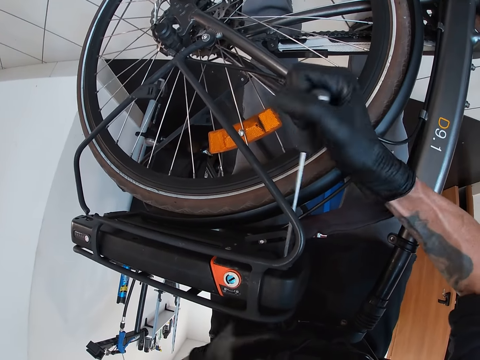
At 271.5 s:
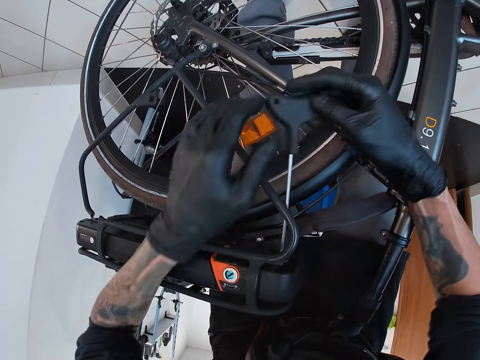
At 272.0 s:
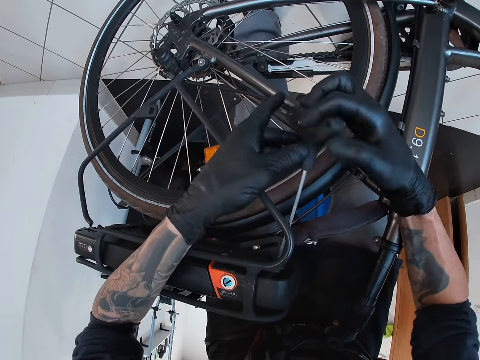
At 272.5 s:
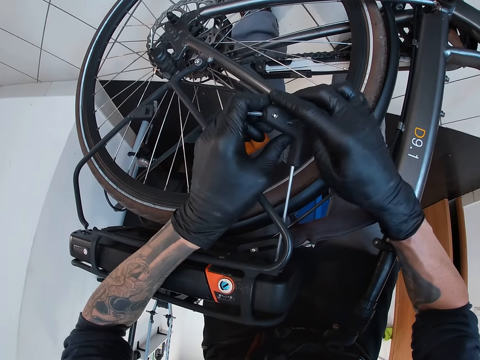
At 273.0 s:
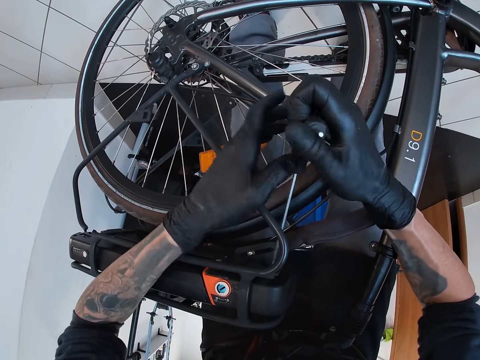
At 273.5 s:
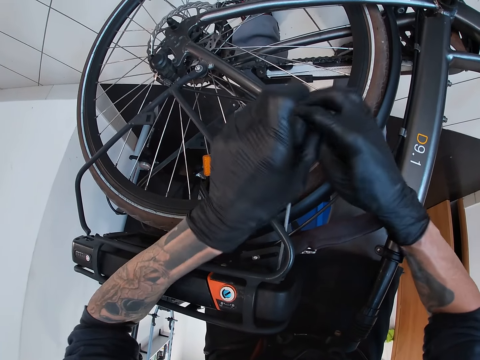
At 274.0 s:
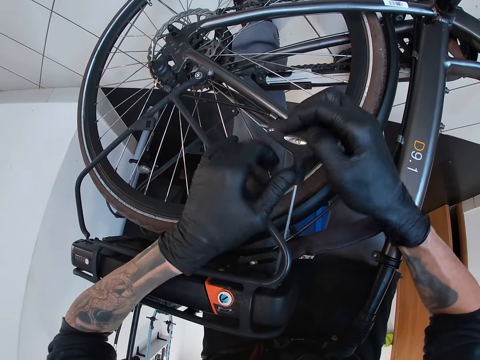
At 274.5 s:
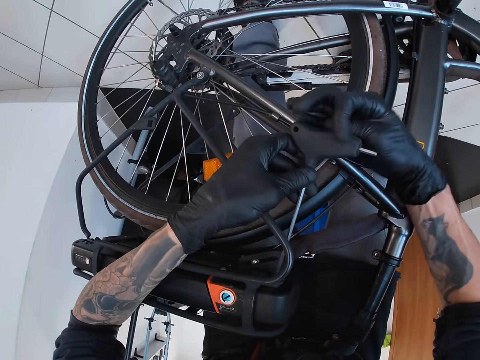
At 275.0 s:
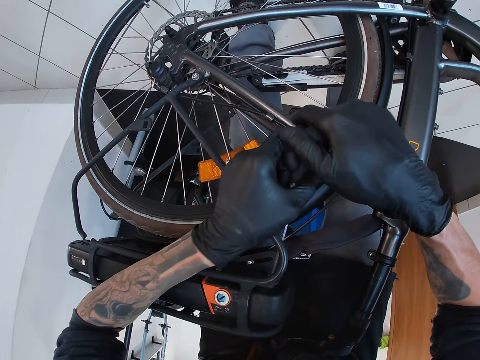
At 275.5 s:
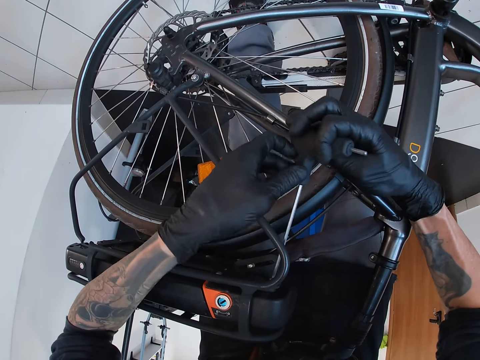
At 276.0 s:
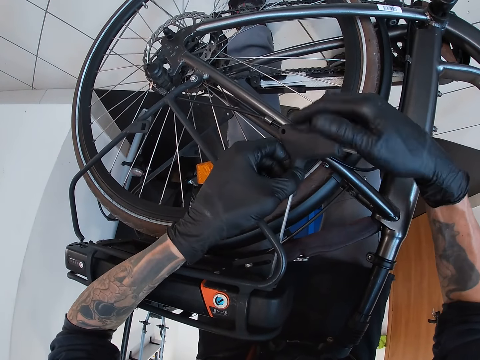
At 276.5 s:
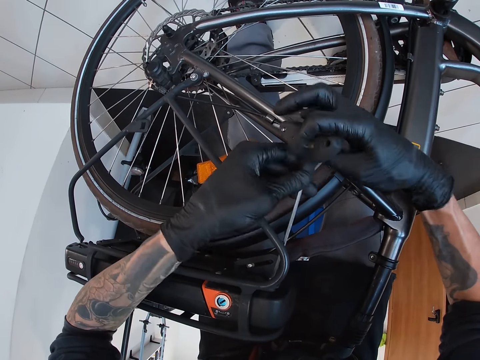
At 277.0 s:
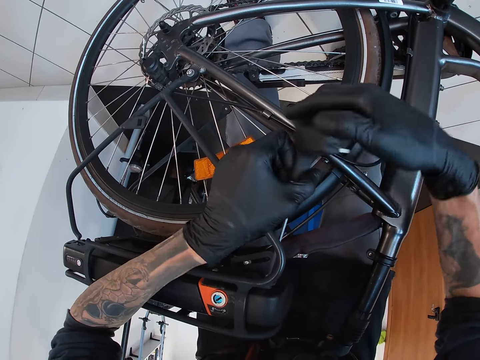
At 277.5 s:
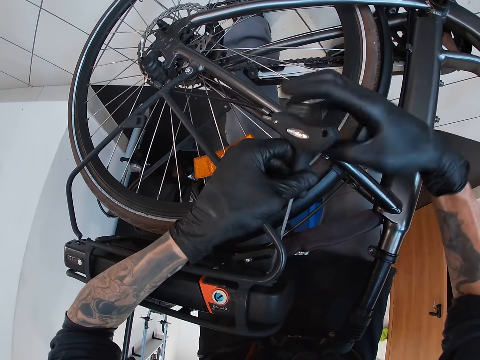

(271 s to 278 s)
The camera wearer screws the carrier with the T-handle Allen key in his hands. He opens the screw using the screwdriver with both hands.

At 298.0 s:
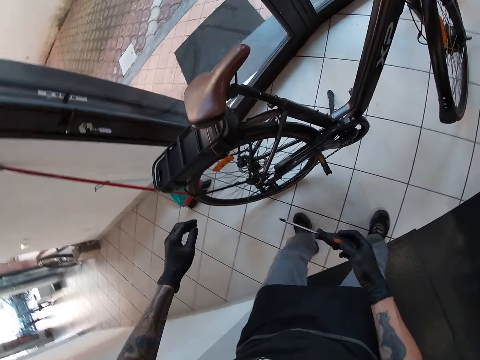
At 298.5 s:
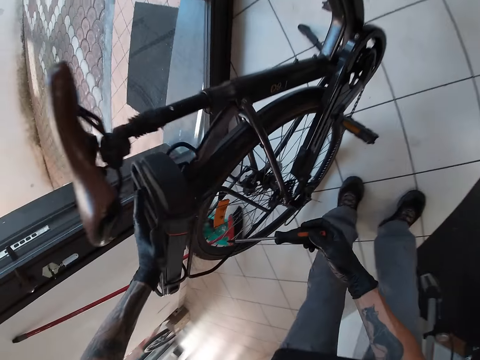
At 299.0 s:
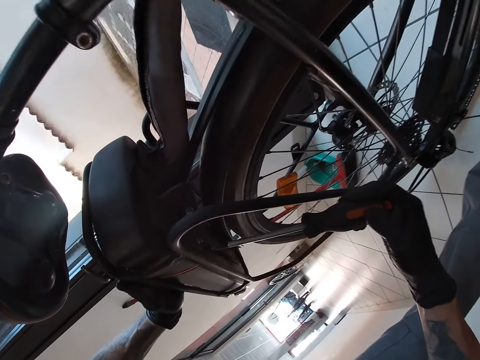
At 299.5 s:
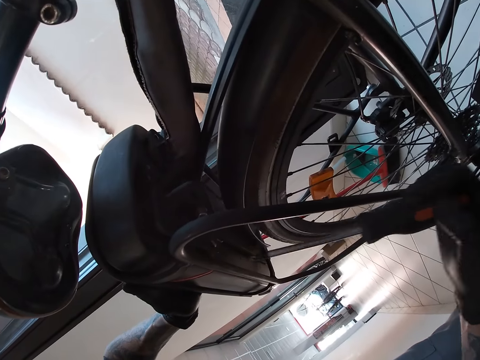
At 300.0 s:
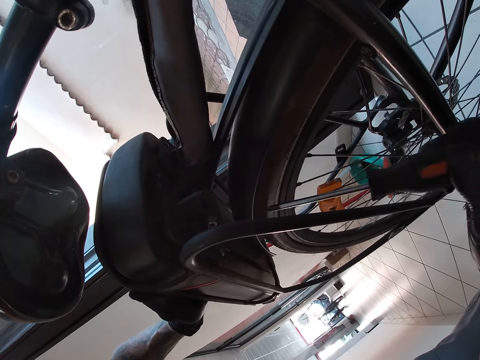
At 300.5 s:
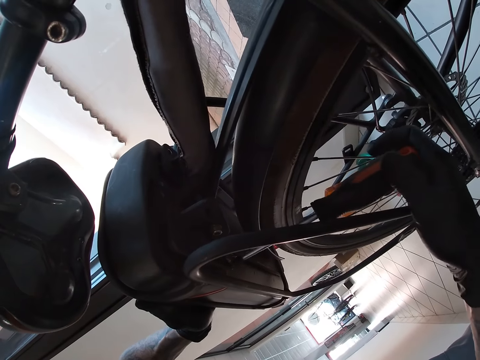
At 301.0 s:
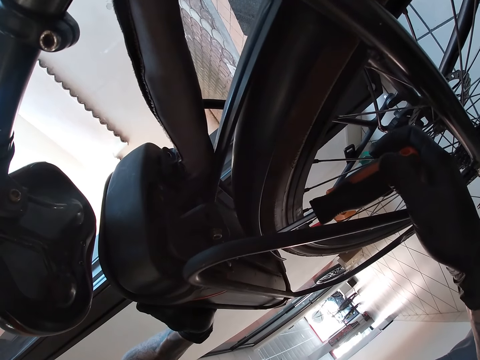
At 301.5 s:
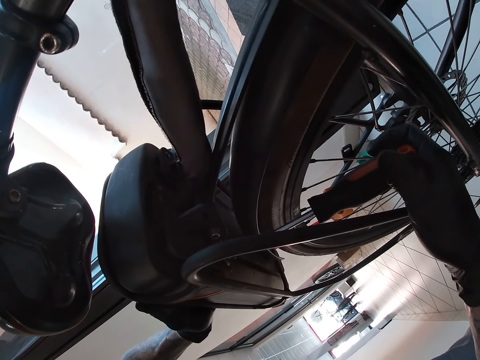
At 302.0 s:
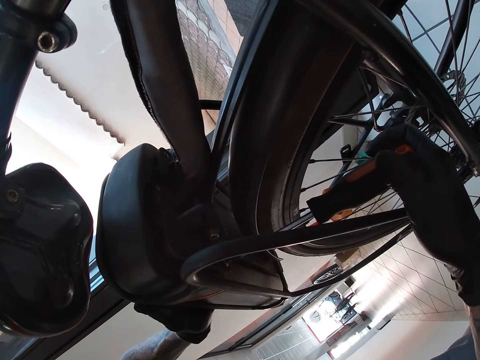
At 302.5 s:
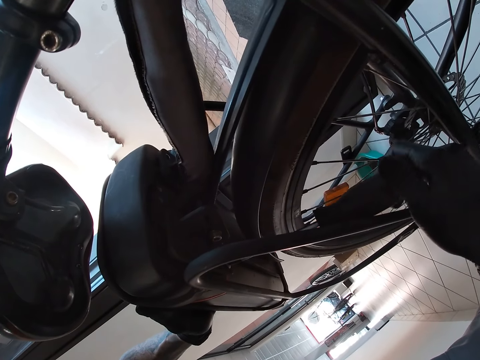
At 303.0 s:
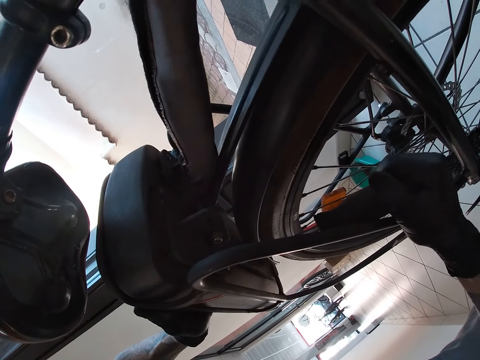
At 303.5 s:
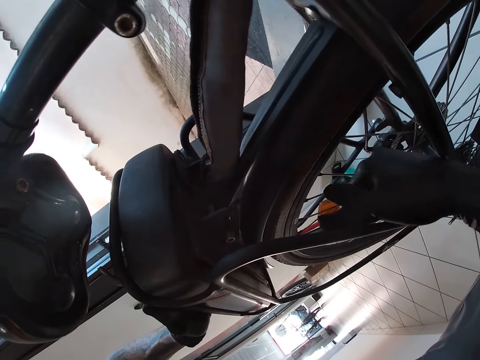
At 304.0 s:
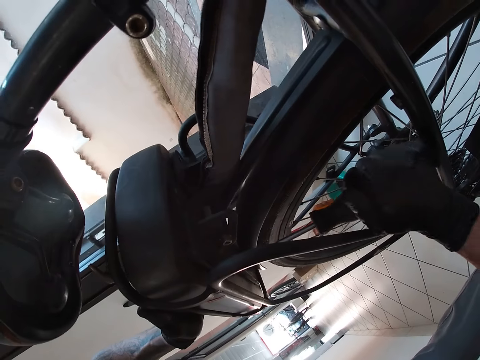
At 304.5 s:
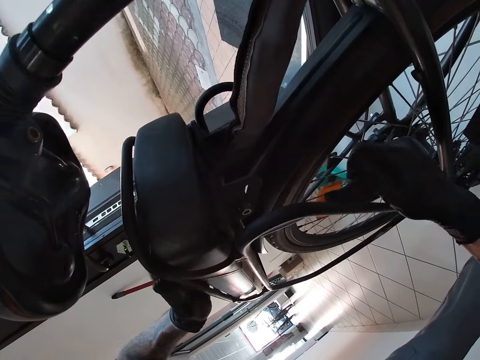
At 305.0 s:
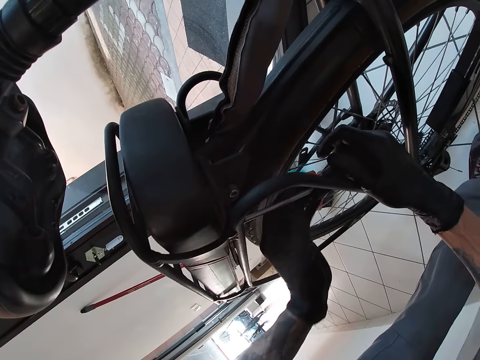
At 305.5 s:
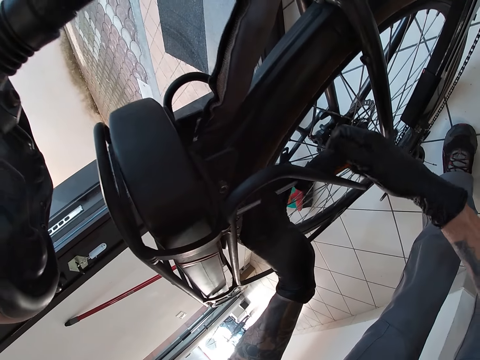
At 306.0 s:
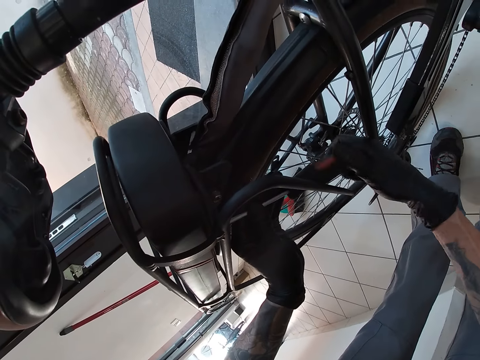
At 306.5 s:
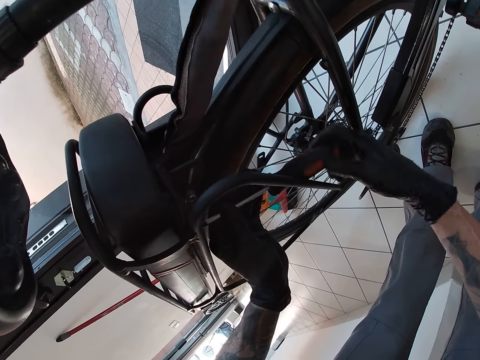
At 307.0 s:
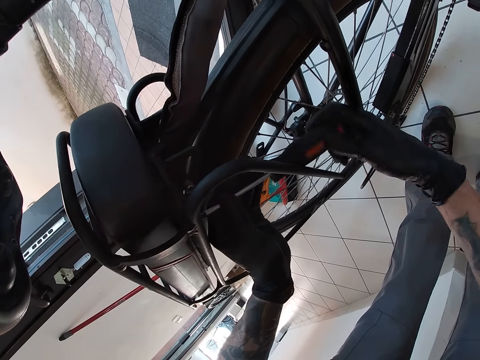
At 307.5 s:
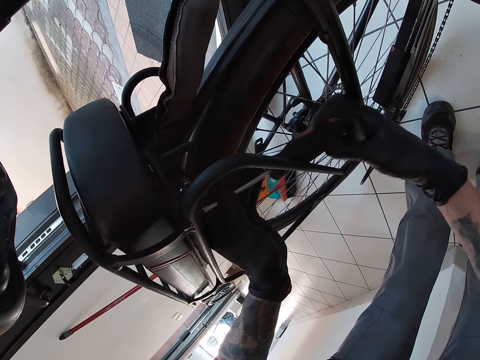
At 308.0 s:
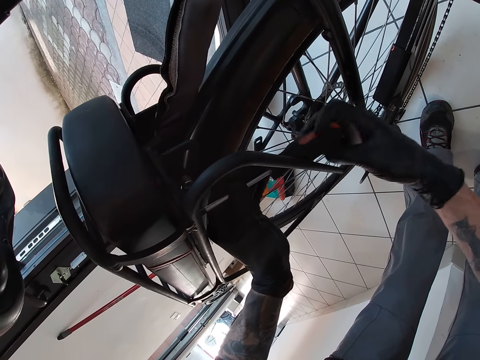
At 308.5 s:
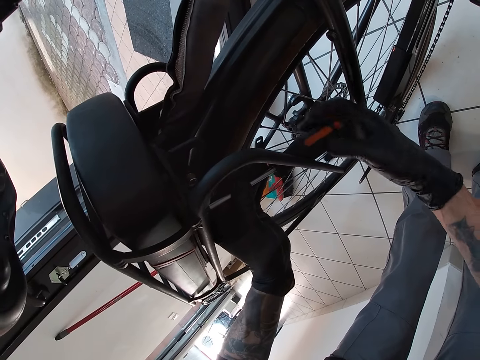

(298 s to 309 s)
The camera wearer places his left hand on the bicycle. He unscrews a nut on the bicycle carrier with the screwdriver in his right hand. He unscrews the nut with the screwdriver with his hands.

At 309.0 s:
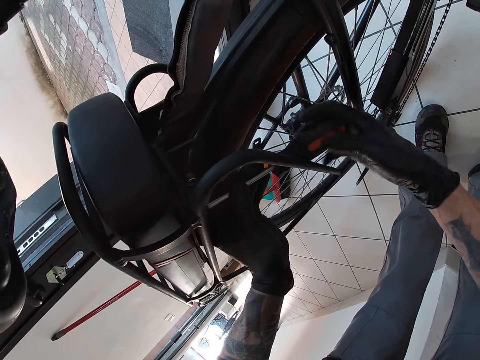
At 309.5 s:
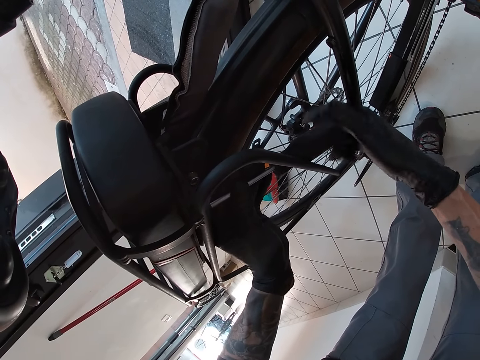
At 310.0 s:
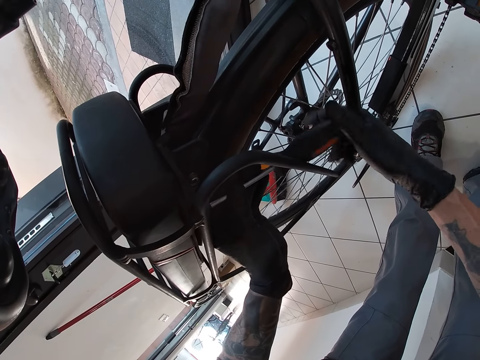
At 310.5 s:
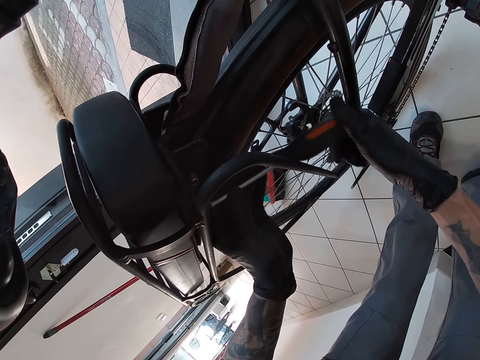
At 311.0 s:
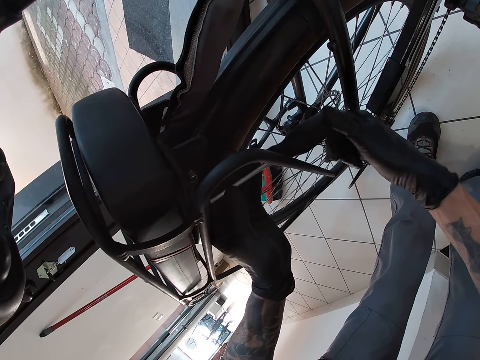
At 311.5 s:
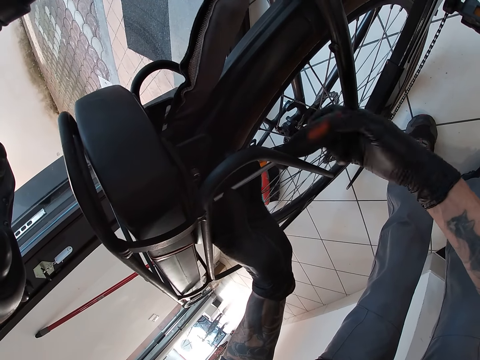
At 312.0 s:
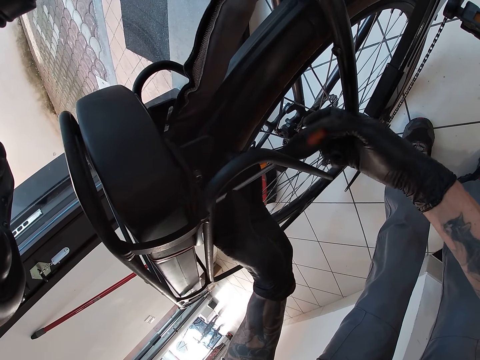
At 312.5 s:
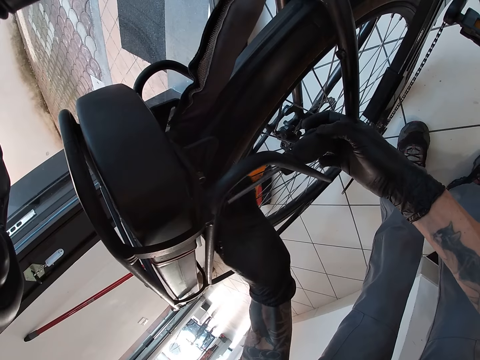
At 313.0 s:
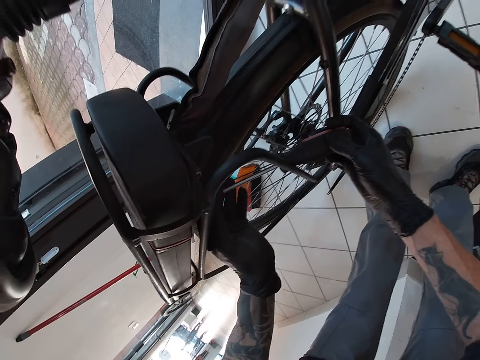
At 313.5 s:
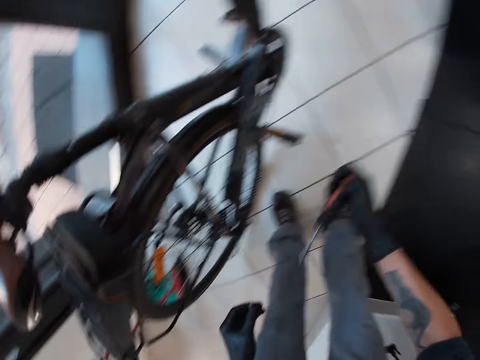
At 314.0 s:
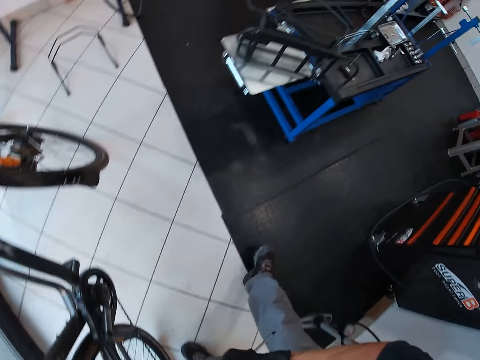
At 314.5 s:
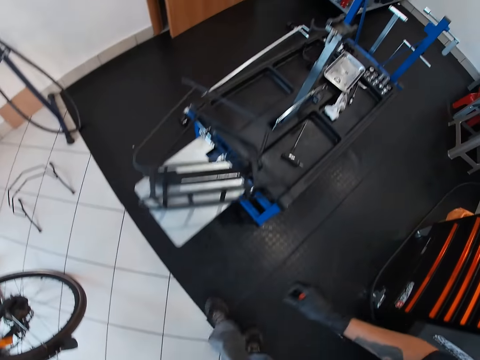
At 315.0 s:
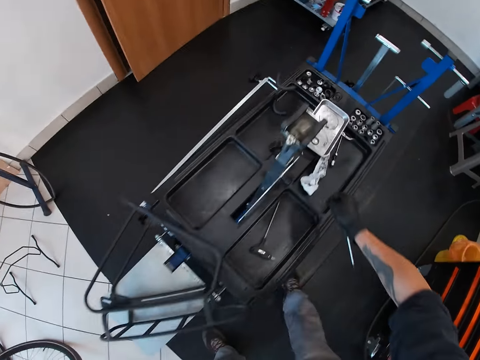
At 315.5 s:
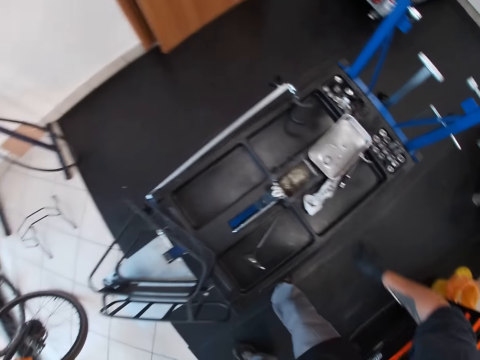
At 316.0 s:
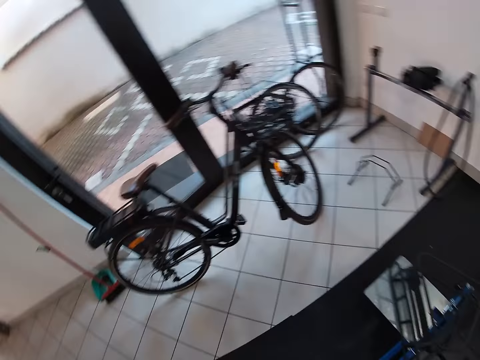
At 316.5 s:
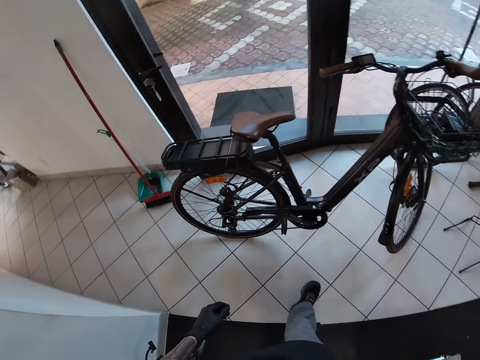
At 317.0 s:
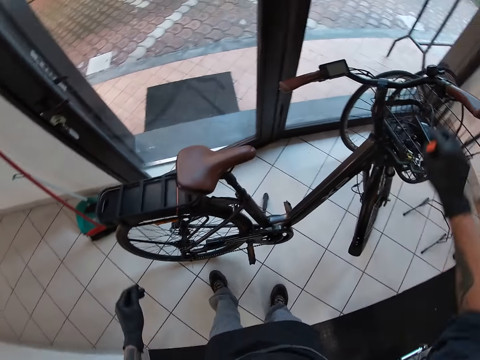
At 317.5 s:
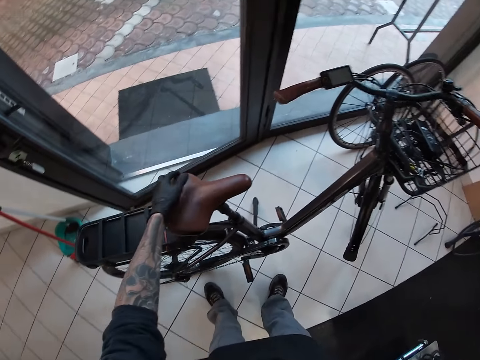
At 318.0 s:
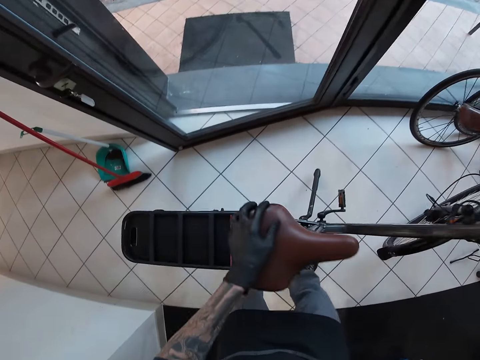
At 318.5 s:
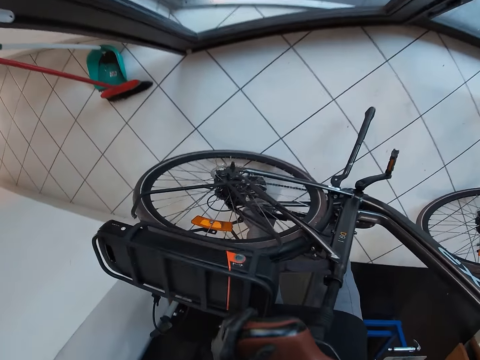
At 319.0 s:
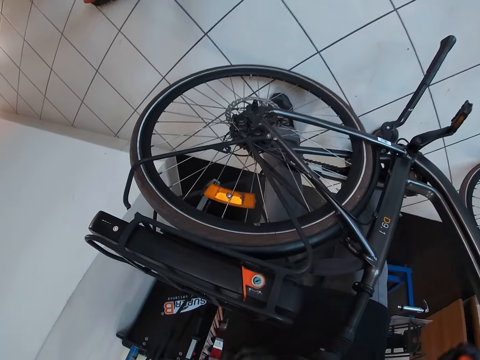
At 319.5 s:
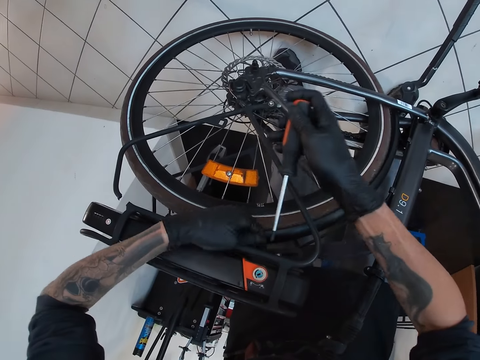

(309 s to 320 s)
The camera wearer takes the nut with his left hand. He moves towards the table. He drops the nut in his right hand in the container on the organizer. He moves to the bicycle. He bends the bicycle with his hands. He holds the bicycle with both hands.
